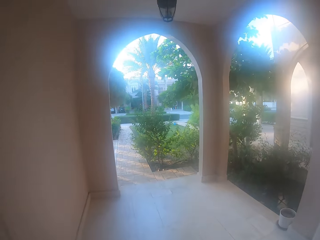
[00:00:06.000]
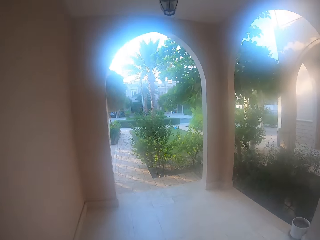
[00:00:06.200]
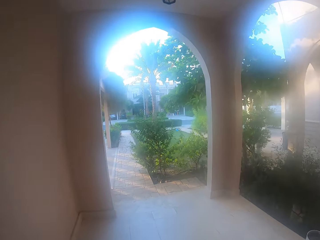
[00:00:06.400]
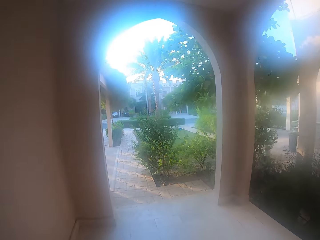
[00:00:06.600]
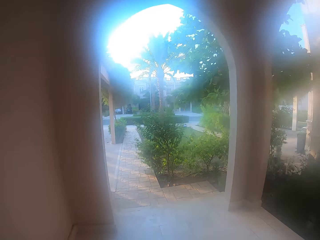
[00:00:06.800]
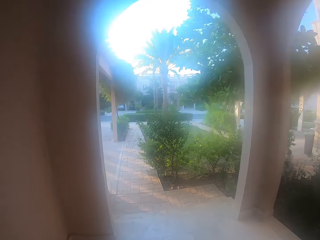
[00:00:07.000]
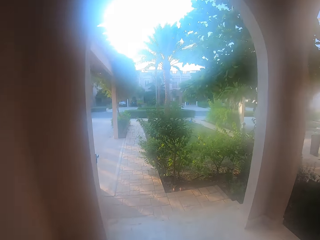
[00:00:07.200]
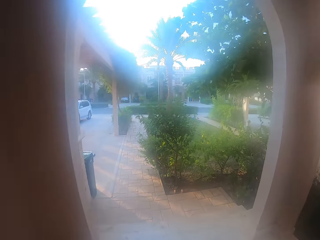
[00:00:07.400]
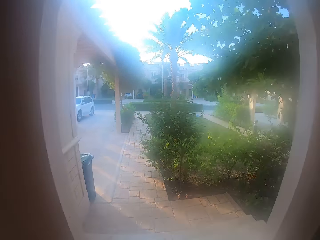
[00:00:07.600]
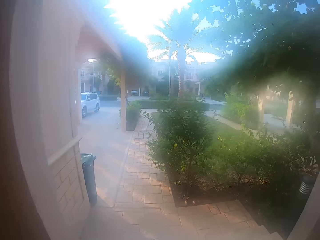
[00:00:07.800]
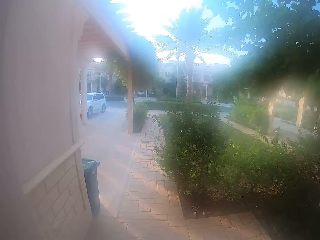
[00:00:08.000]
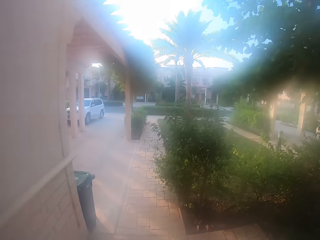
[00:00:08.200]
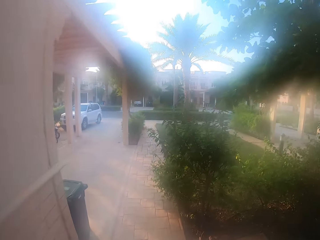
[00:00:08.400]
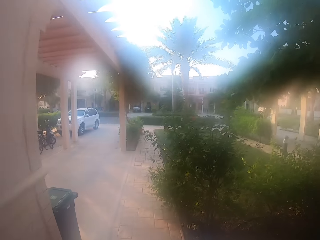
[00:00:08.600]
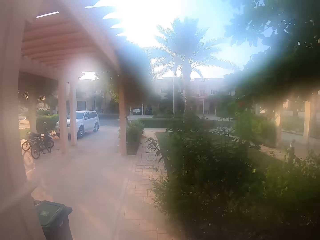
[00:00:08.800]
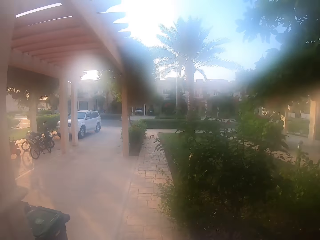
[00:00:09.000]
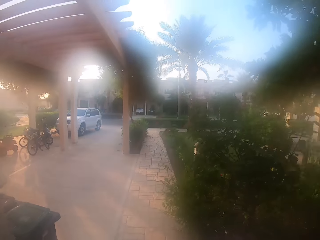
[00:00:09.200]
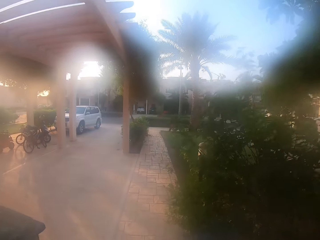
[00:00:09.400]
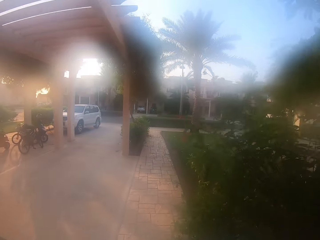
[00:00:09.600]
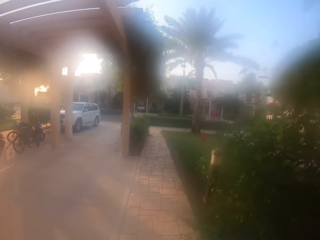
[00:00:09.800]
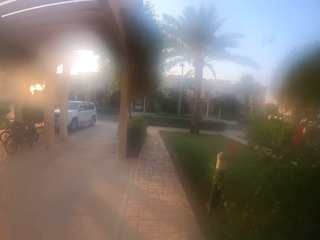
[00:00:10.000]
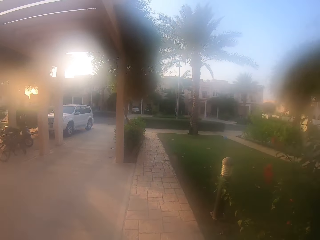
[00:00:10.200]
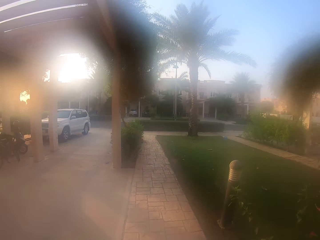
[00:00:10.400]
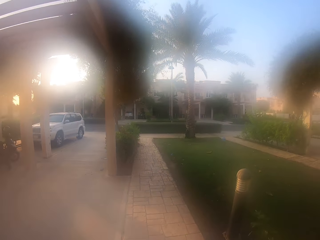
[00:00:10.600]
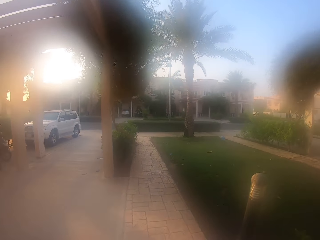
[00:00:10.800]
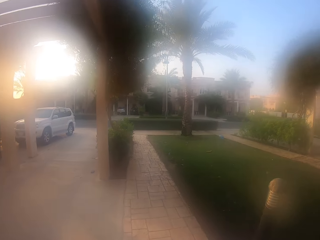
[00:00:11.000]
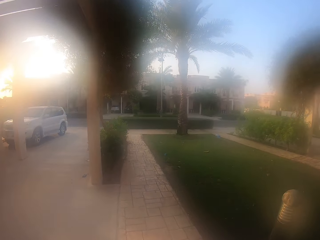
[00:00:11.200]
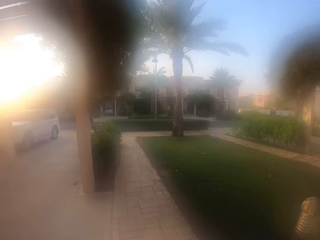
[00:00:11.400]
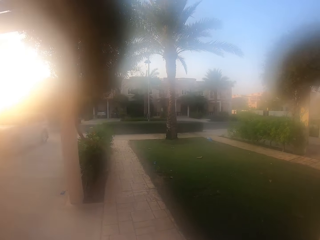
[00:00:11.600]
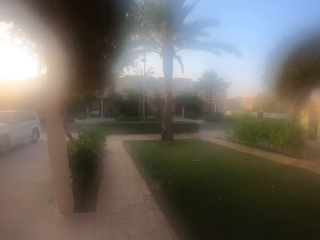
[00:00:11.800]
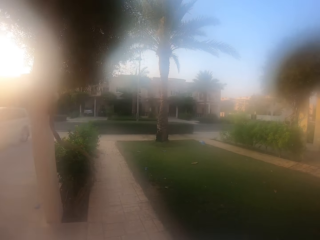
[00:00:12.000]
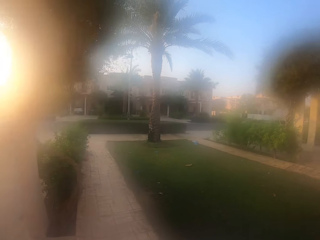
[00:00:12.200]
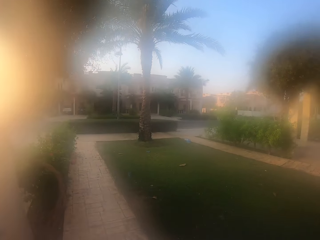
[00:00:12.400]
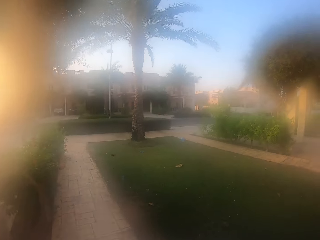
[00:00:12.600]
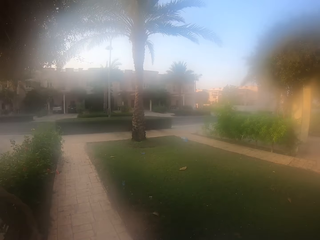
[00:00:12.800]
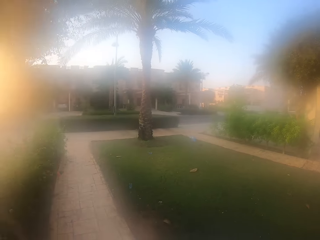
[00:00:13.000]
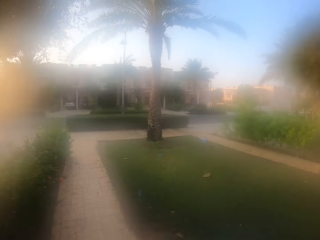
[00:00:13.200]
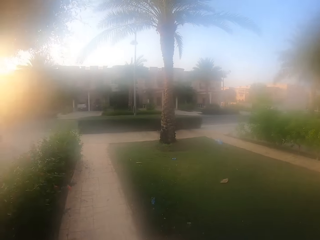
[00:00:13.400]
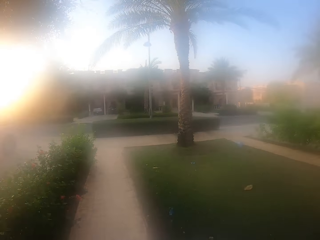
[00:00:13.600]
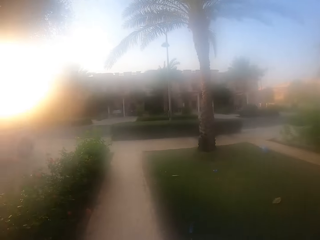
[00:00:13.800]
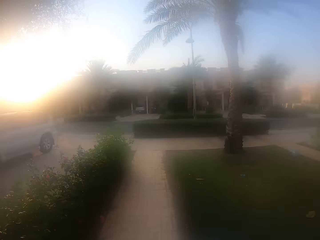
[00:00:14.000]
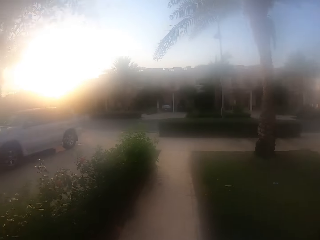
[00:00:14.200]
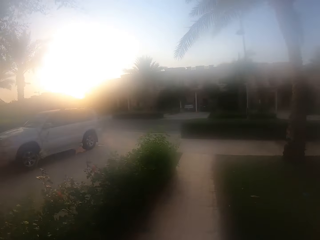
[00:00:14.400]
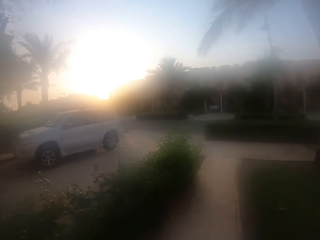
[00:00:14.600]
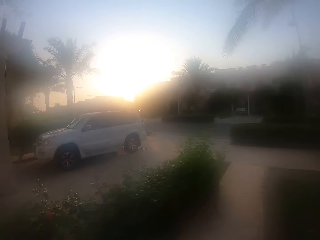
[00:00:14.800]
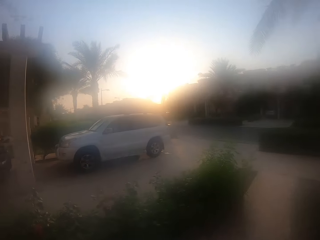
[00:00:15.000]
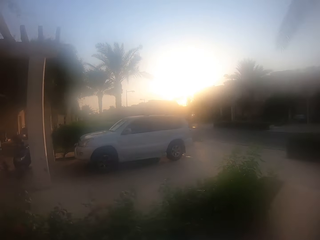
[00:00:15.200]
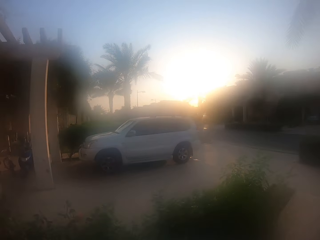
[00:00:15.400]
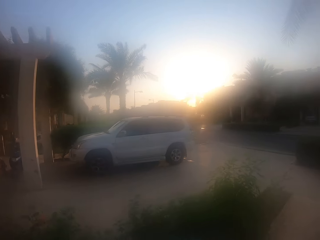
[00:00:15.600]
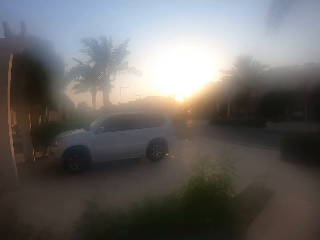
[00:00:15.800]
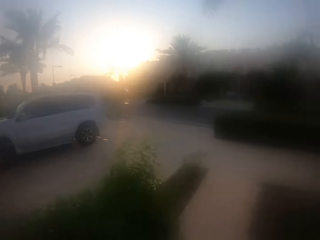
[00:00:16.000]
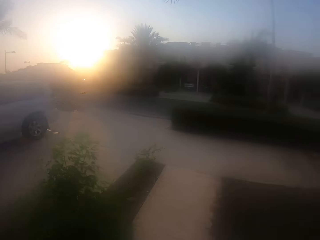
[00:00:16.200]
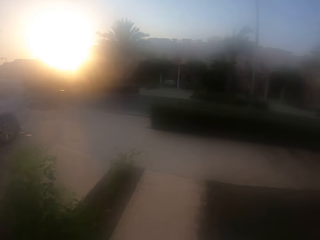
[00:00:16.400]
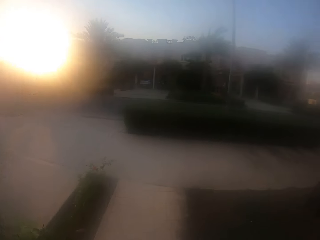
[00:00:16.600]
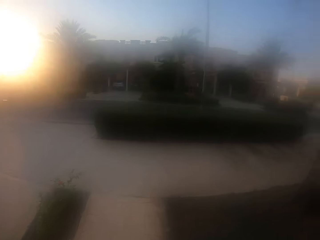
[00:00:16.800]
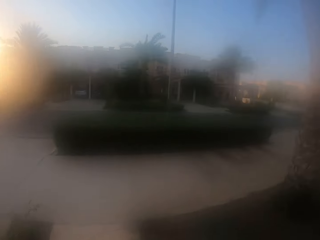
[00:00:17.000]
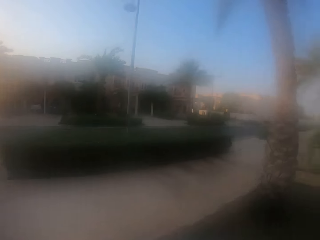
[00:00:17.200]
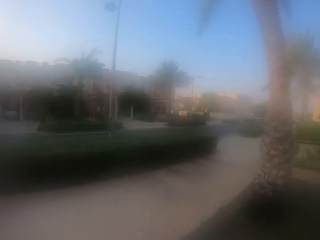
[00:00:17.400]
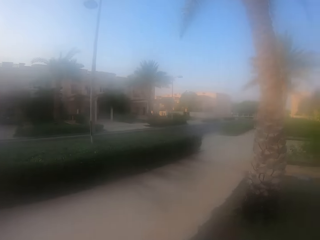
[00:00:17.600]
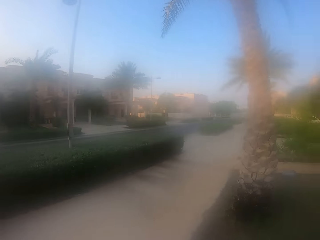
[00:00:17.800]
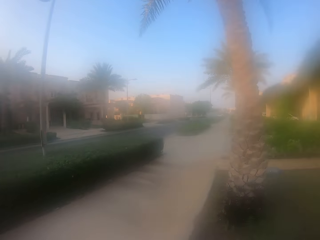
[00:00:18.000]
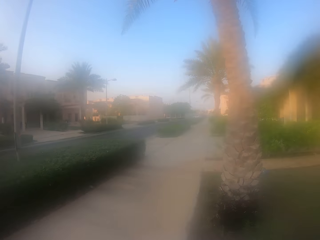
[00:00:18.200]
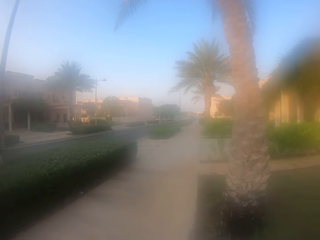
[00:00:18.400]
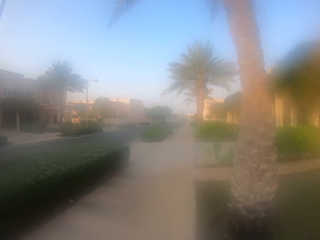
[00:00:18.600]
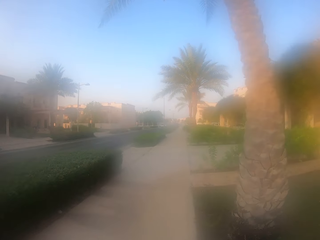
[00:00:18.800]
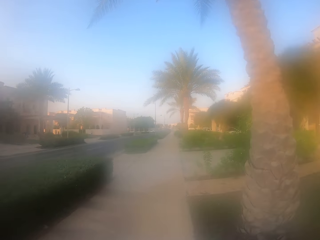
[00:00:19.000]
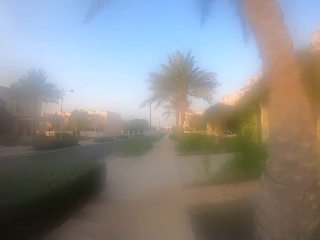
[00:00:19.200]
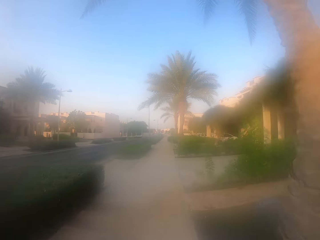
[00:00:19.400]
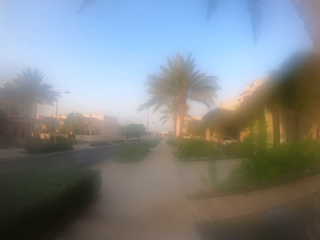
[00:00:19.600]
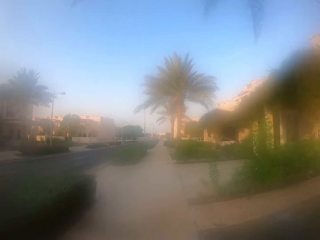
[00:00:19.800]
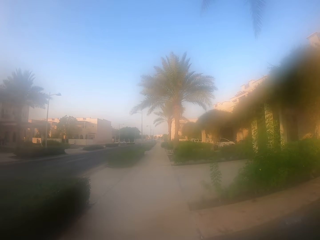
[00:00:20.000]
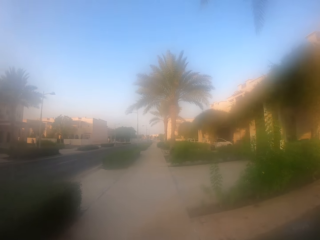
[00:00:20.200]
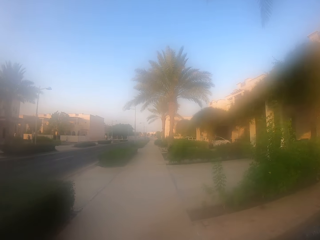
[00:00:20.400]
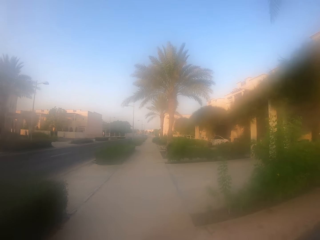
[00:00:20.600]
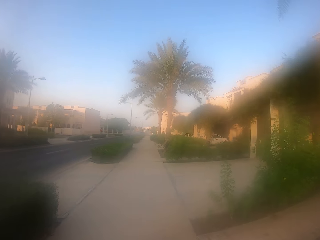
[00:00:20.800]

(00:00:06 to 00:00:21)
The camera wearer walks on a pavement or compound lawn. They look left. They look forward. They turn right. They walk forward.

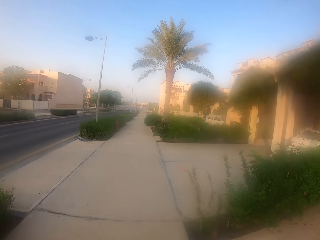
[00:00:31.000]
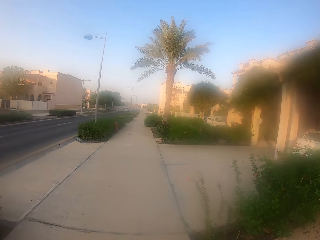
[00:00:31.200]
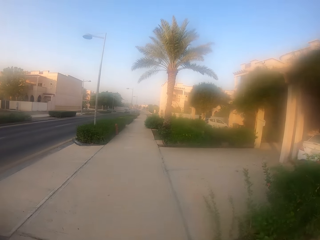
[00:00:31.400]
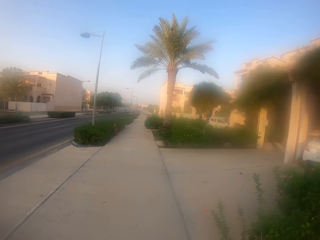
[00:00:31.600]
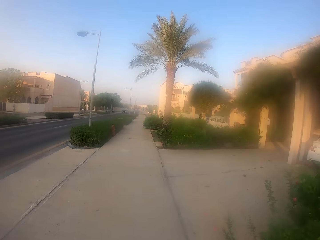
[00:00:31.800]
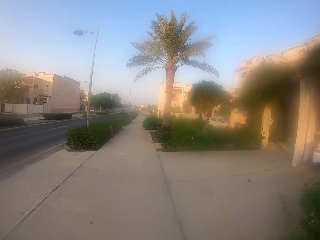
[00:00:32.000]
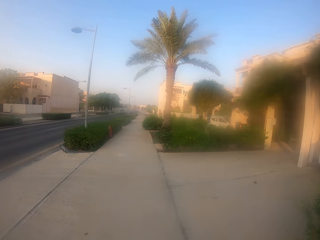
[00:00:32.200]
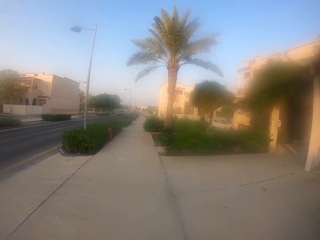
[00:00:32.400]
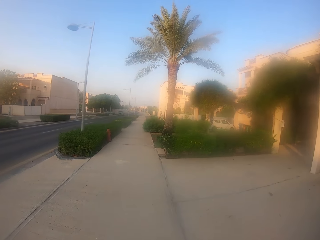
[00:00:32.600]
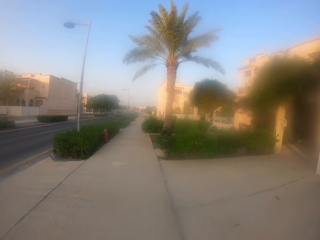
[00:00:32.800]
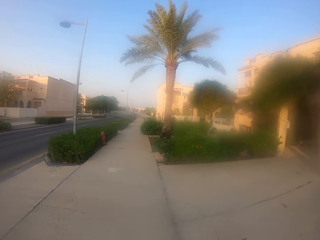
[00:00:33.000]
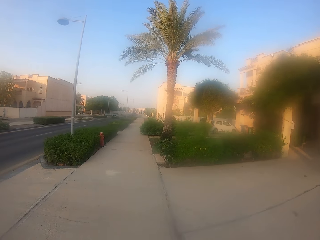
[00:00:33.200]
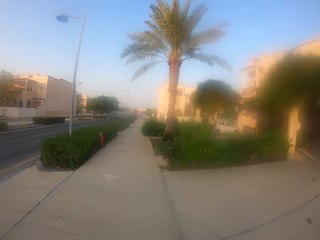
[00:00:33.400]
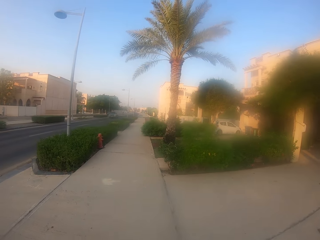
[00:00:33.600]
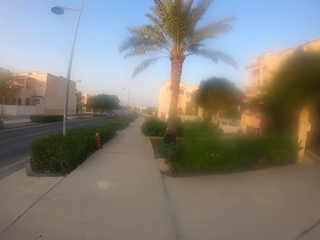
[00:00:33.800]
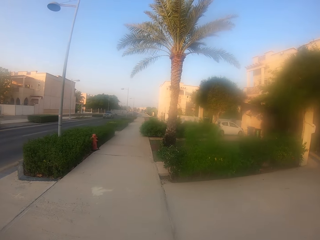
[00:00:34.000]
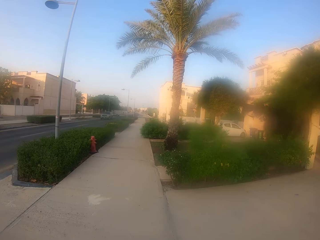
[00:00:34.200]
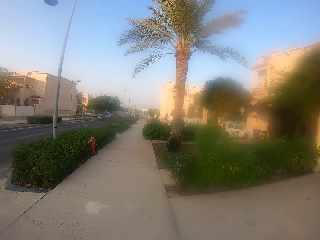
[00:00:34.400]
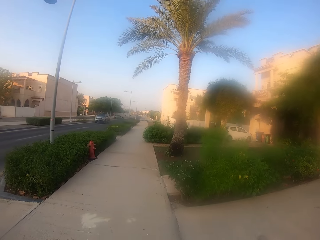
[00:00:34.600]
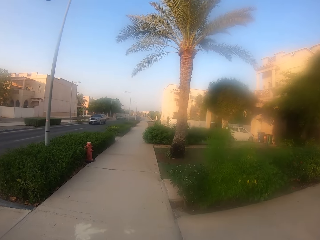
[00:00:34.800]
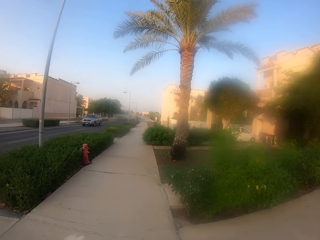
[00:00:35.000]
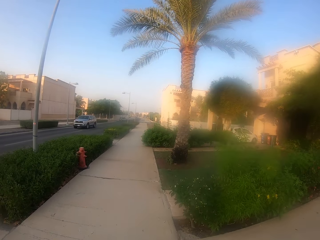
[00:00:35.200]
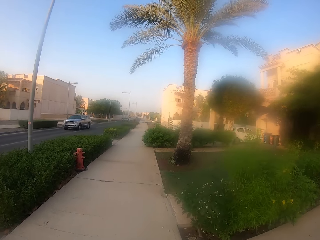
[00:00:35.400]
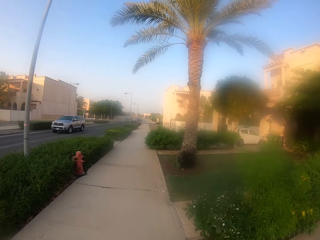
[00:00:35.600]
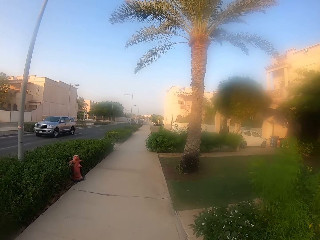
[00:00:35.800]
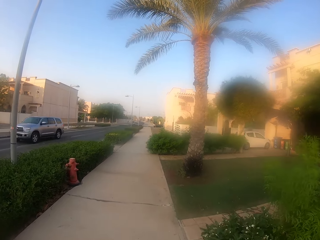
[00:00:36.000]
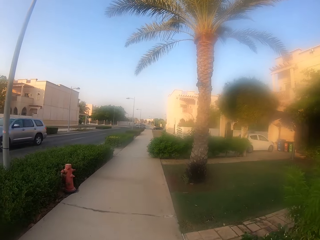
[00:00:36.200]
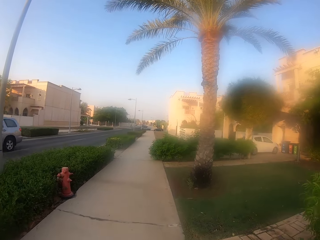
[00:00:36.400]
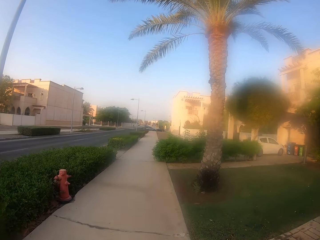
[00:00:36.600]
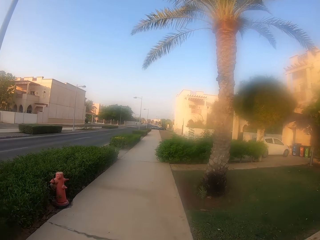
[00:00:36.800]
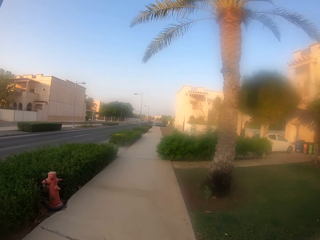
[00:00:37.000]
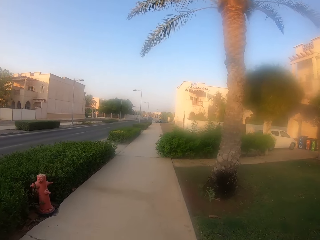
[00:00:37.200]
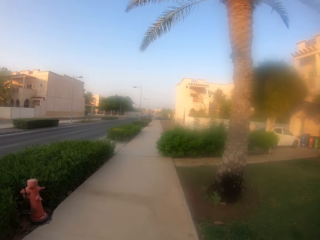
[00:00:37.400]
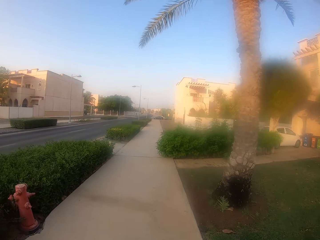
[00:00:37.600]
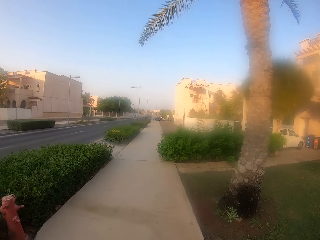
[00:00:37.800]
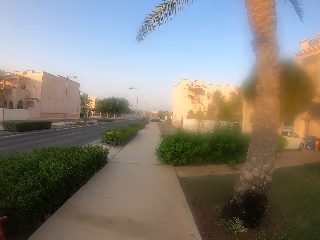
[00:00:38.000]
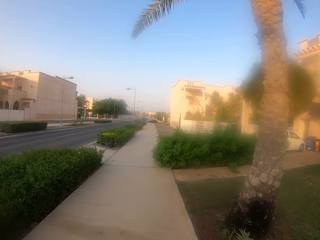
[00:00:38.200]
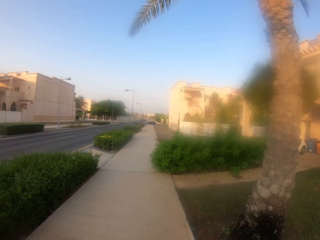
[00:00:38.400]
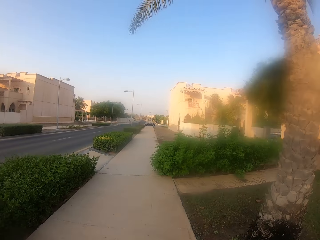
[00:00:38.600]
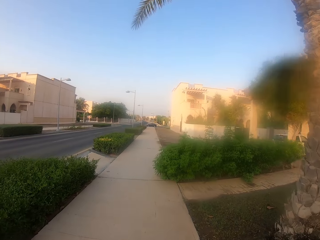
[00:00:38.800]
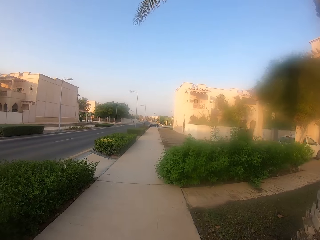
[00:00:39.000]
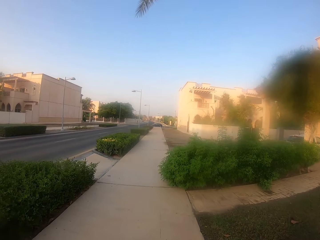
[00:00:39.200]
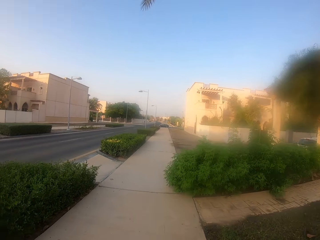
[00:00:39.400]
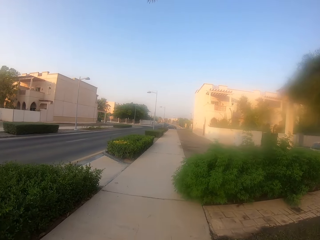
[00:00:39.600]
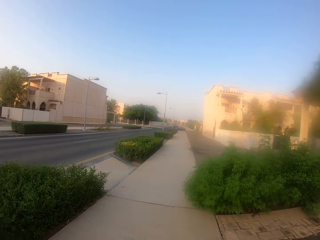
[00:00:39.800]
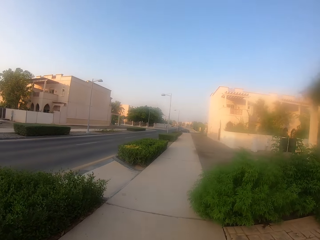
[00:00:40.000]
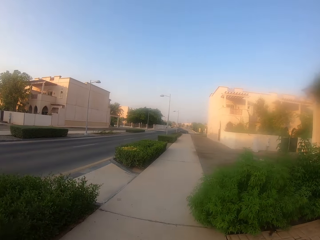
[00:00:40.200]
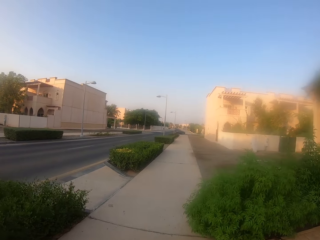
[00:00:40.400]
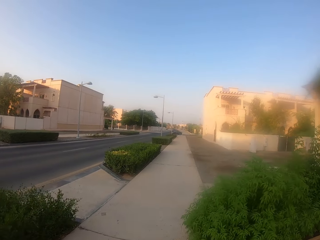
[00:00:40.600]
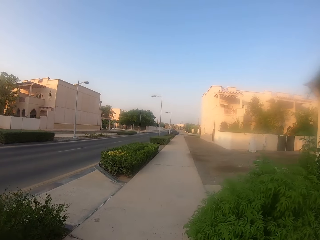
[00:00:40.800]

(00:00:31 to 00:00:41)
The camera wearer walks along the foot path.
